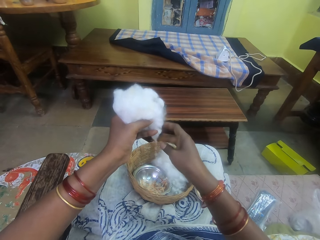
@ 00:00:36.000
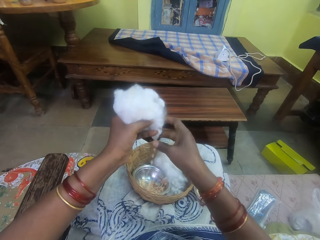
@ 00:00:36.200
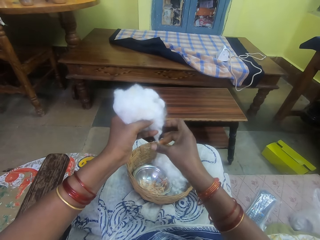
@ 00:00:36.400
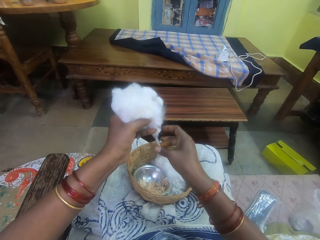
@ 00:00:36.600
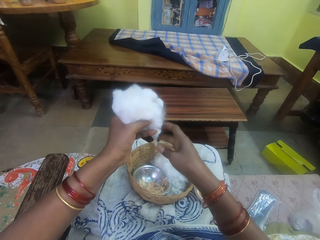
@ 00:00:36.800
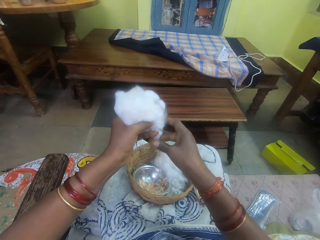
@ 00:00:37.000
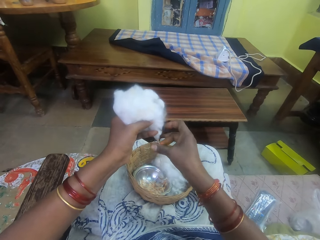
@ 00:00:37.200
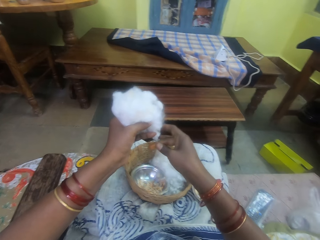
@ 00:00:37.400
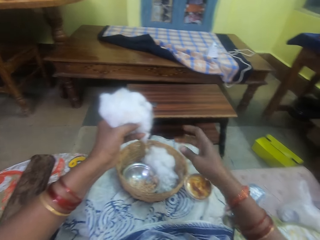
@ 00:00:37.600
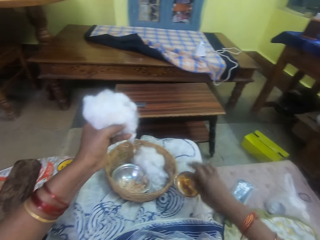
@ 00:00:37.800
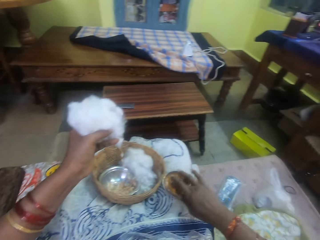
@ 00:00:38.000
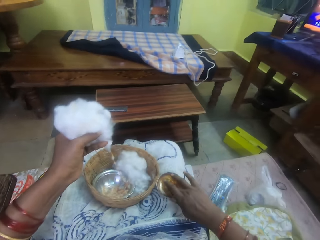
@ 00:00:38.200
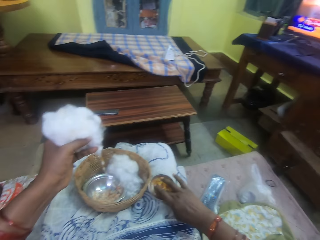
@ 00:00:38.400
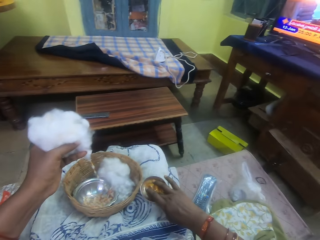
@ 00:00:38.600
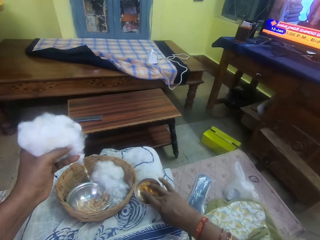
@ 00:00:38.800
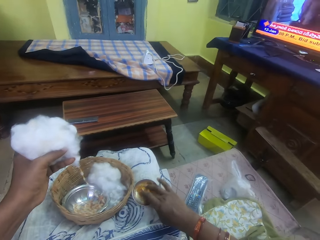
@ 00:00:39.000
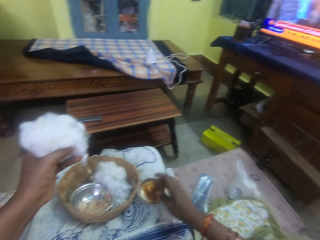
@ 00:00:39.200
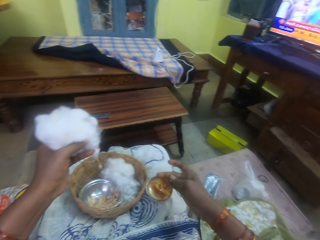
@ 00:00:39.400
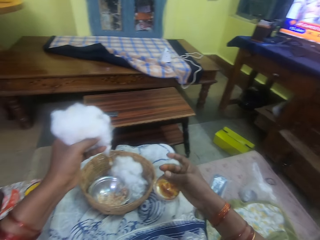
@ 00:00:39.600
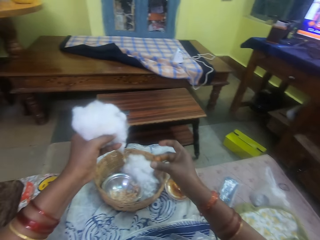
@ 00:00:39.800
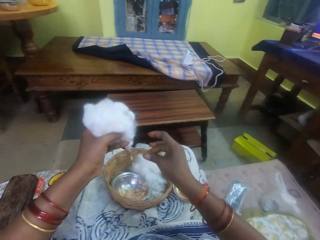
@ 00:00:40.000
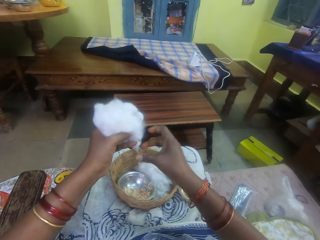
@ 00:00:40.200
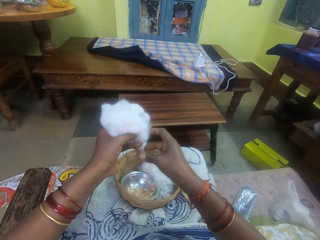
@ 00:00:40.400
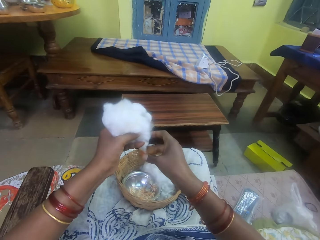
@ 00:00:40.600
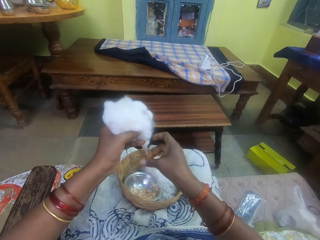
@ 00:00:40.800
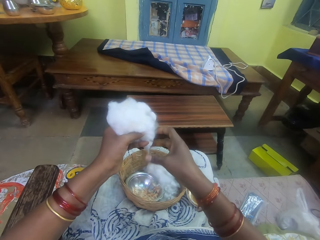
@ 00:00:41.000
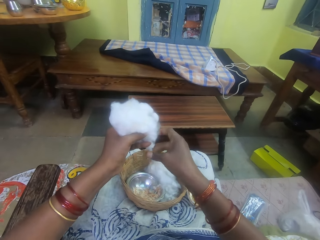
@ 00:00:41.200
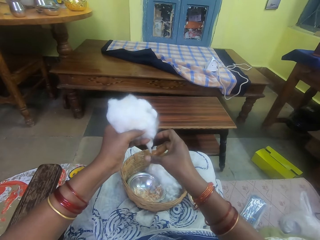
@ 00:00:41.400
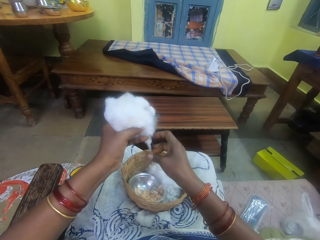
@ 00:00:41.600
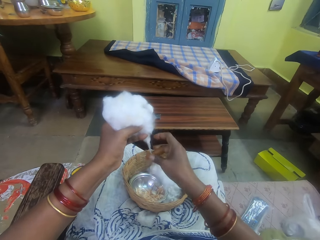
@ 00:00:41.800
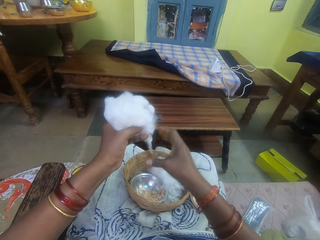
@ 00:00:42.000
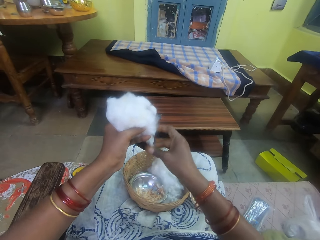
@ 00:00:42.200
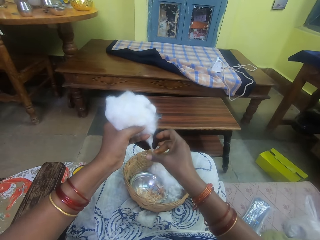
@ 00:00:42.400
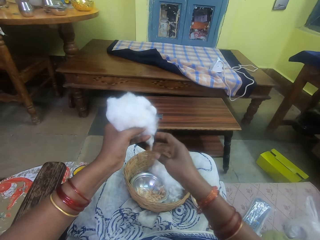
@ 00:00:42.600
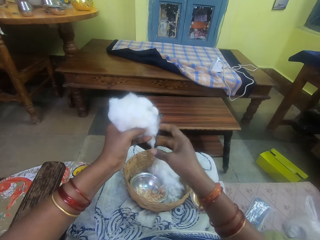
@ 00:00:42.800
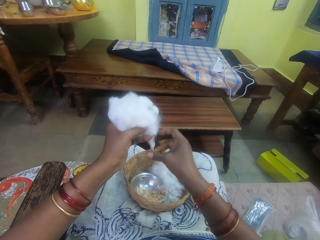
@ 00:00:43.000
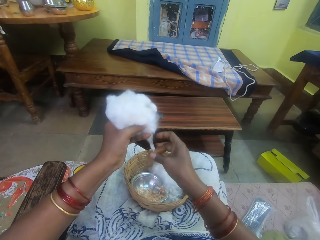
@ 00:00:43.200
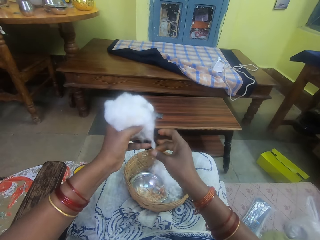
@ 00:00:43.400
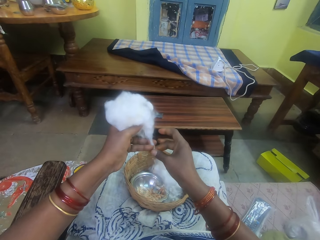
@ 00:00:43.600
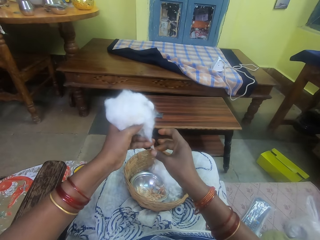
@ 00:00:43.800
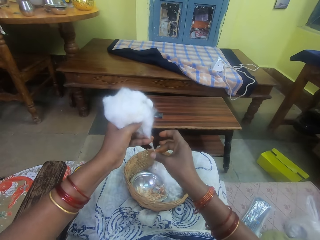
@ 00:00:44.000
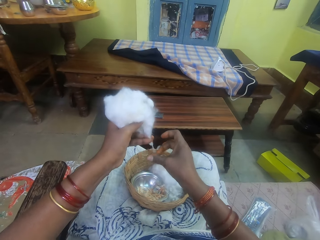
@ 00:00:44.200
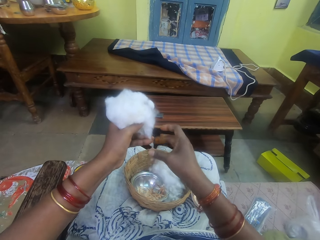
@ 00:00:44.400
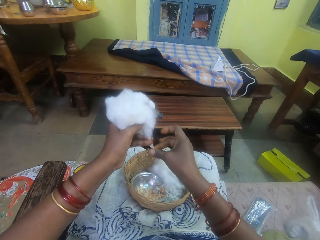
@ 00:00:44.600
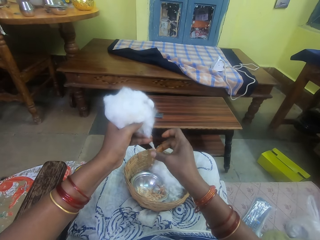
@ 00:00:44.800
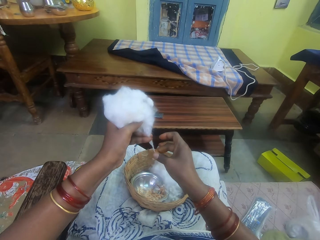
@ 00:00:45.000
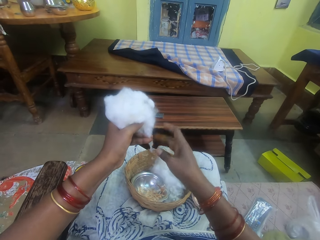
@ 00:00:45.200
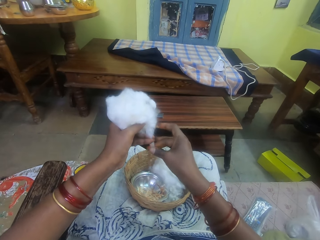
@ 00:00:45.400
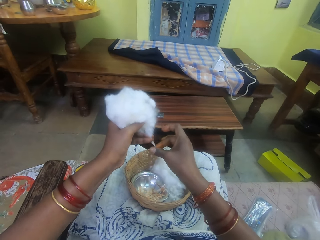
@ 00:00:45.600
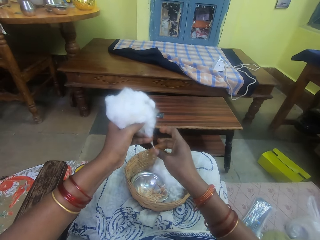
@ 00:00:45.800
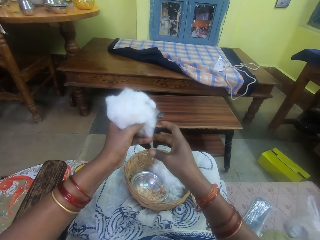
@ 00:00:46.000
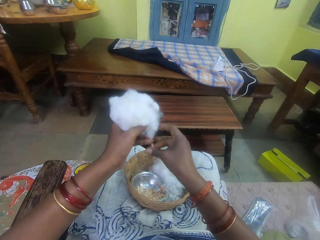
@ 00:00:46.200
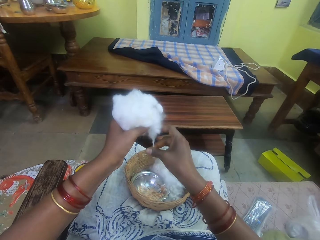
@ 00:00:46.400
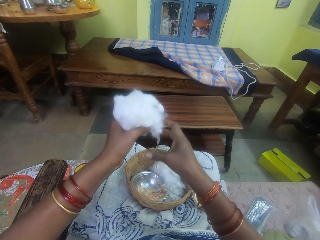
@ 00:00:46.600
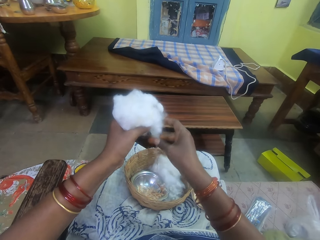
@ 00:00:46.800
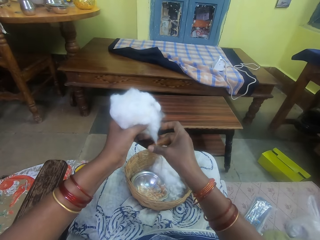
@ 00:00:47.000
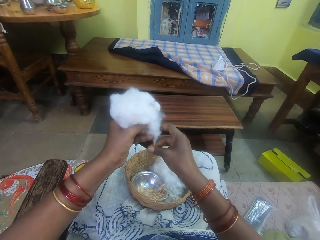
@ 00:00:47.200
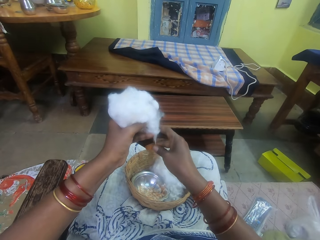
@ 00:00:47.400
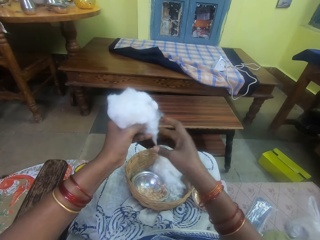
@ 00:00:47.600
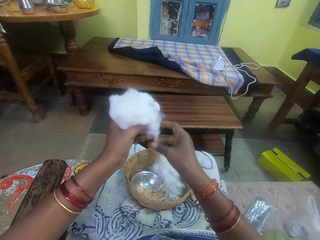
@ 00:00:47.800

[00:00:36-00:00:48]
The camera wearer pulls her hand off the cotton string. She picks adhesive from the bowl. She touches the ointment with her right hand. She rubs her fingers. She rolls the cotton string with the adhesive. She rubs the ointment on the ball of cotton wool in her left hand.

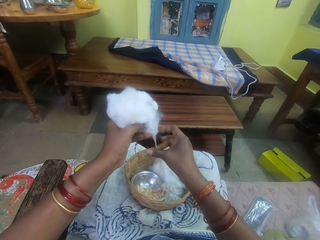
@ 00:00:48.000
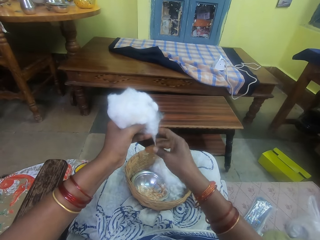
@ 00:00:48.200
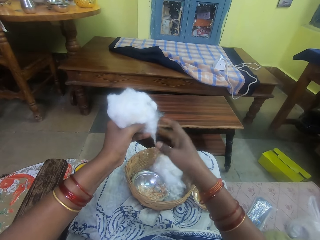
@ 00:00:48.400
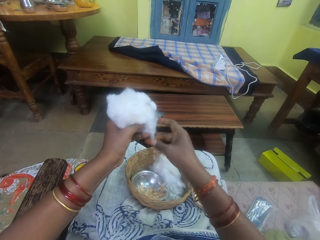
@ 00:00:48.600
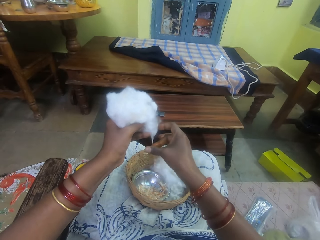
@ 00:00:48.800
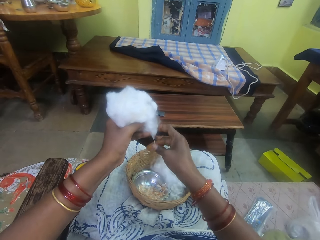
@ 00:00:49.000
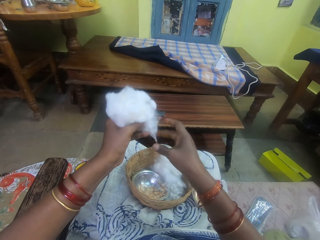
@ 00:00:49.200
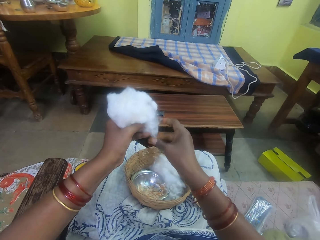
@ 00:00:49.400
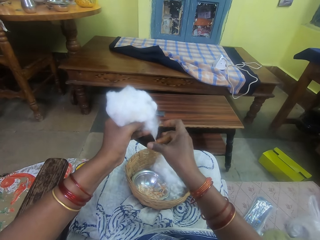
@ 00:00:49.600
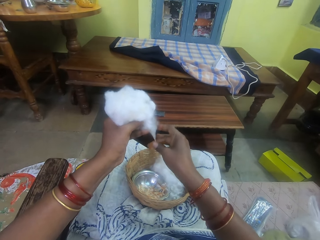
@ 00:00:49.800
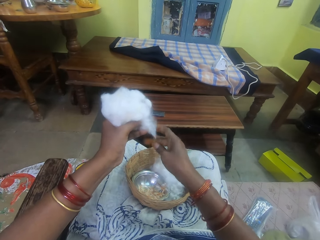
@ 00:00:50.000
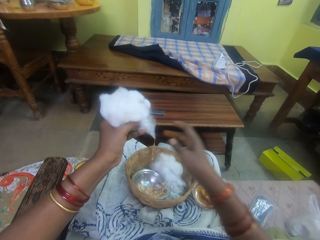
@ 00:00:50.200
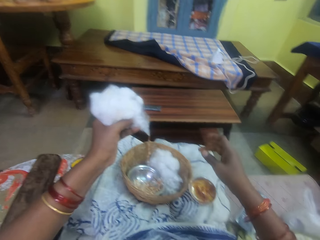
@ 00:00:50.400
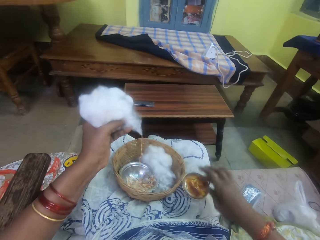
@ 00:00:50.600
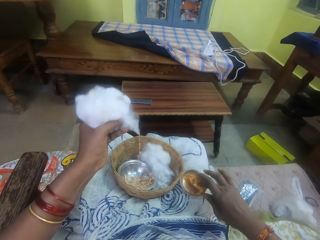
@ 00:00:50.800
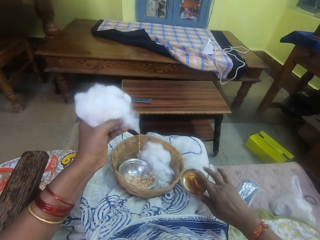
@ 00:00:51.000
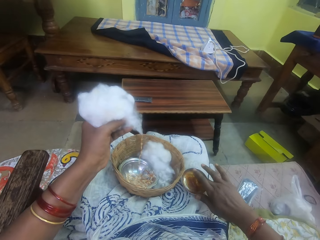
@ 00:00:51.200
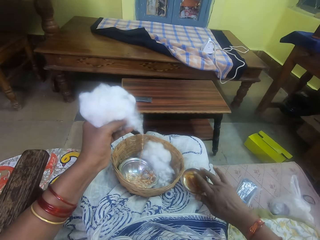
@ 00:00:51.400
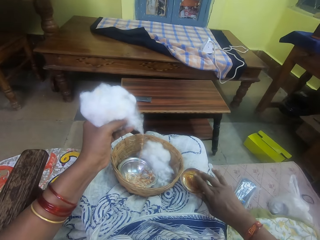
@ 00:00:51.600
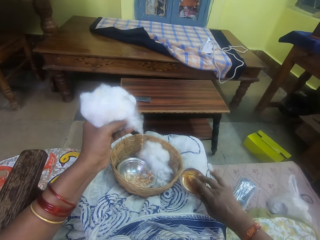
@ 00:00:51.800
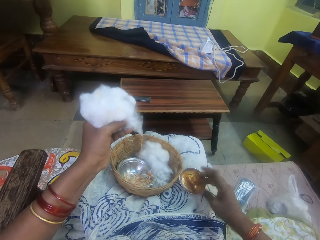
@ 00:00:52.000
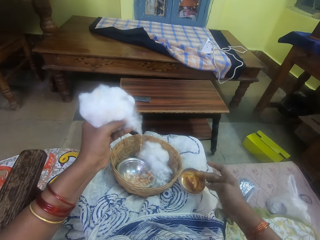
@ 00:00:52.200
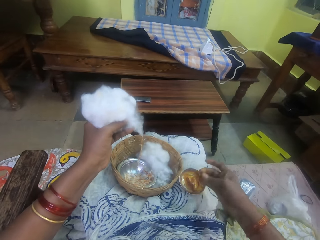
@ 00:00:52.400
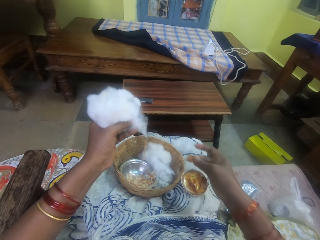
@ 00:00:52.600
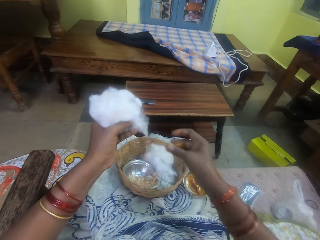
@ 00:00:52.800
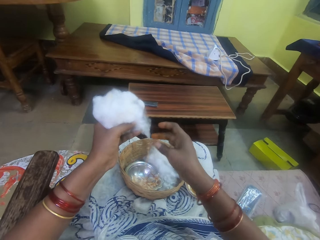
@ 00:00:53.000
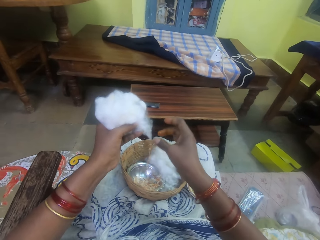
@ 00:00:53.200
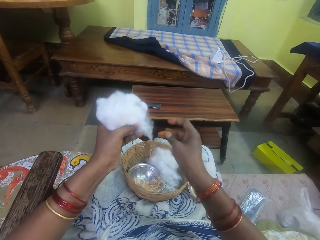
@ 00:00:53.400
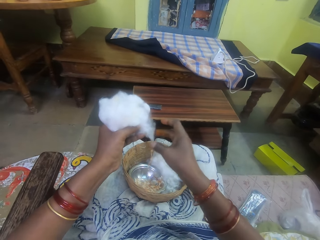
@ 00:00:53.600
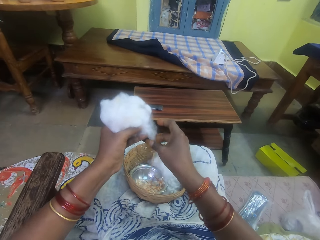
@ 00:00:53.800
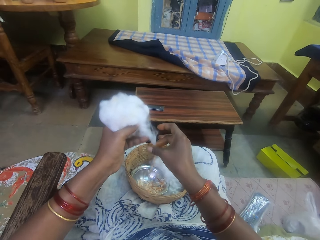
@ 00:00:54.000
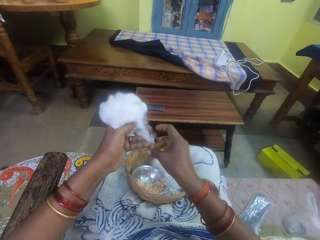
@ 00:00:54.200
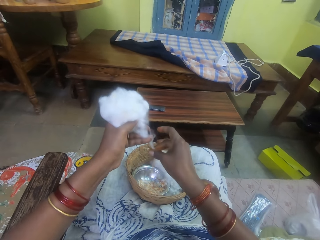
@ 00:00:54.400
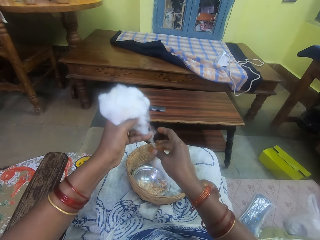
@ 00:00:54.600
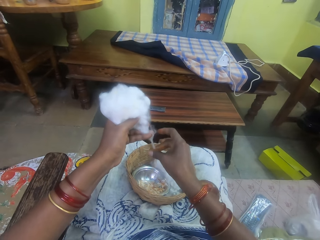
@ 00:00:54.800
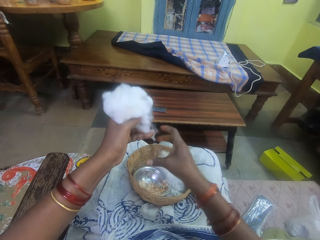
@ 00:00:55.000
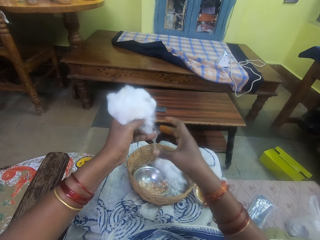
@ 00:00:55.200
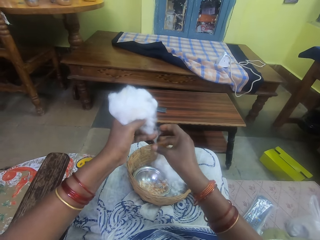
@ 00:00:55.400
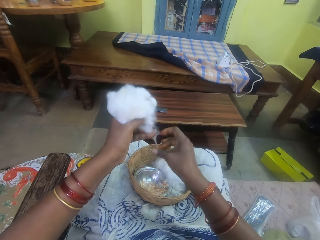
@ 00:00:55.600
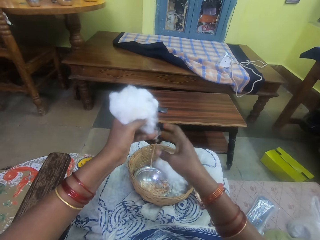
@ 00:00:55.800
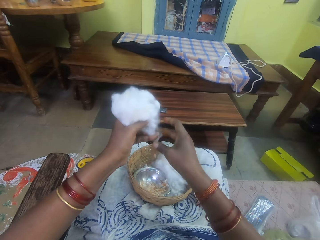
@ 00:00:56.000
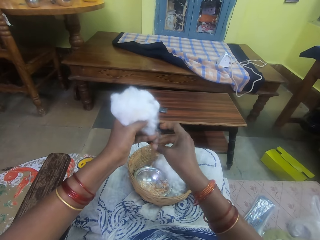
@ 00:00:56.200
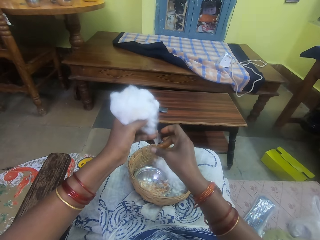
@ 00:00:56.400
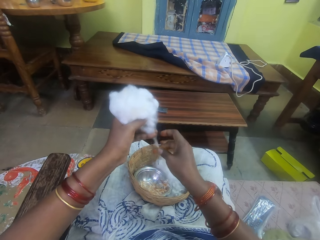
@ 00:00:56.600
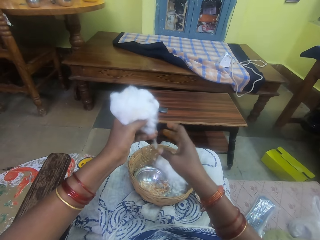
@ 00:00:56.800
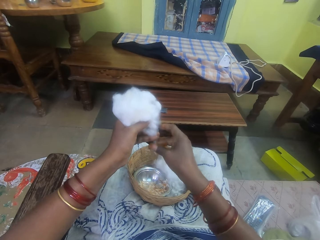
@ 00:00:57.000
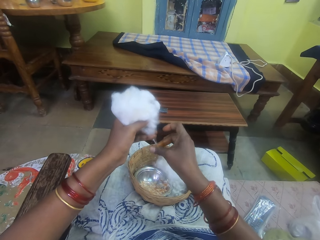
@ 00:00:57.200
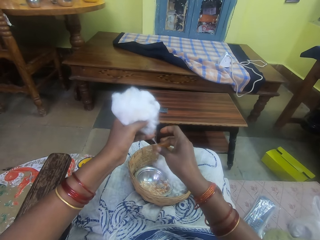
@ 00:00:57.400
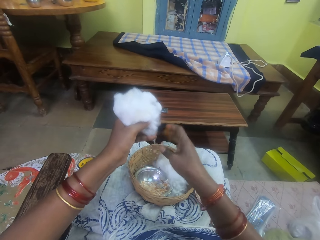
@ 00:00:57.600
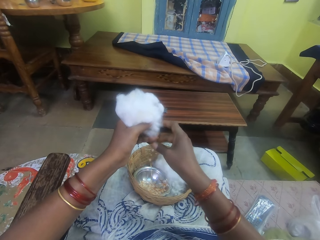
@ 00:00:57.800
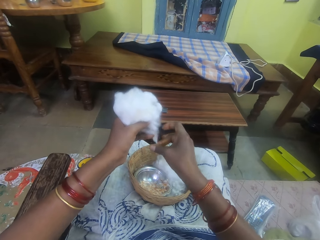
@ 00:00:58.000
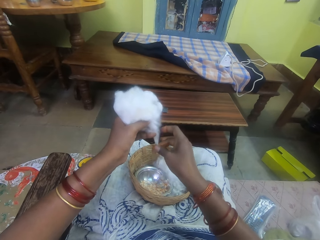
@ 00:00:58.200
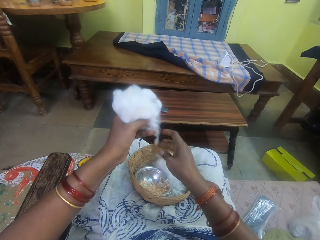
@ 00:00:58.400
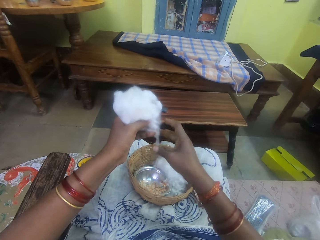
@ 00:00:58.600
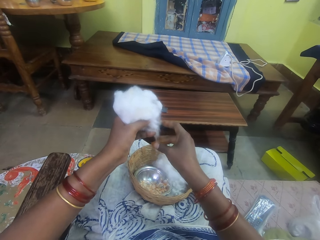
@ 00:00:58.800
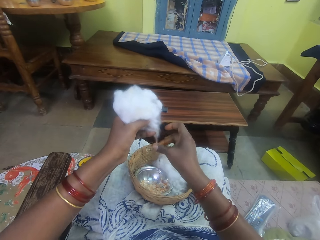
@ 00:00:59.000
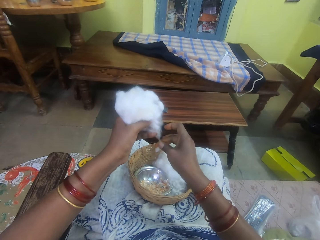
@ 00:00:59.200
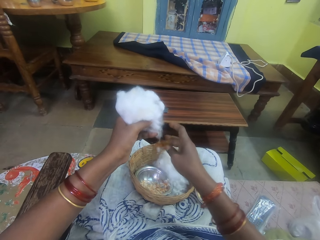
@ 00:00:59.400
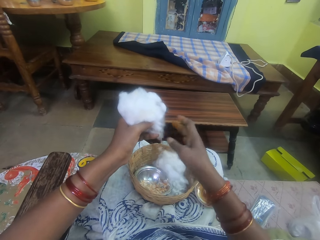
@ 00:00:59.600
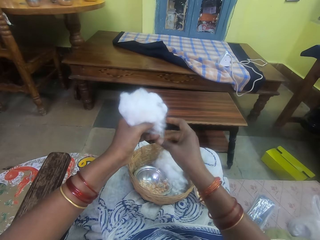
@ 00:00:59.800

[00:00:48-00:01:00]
The camera wearer picks adhesive from the bowl. She touches the ointment with her right hand. She rubs her fingers. She rolls the cotton string with the adhesive. She rubs the ointment on the ball of cotton wool in her left hand.
